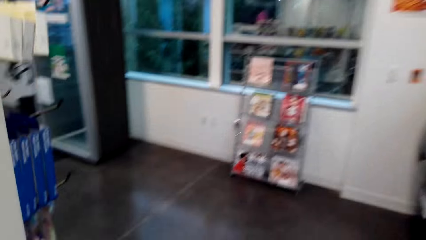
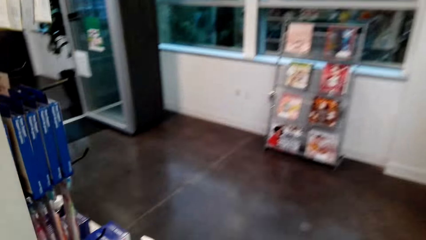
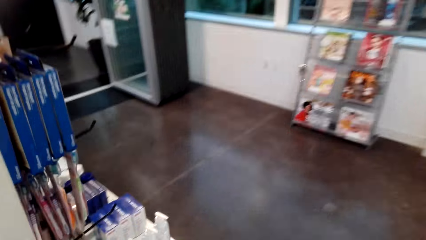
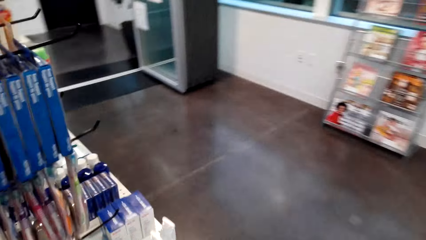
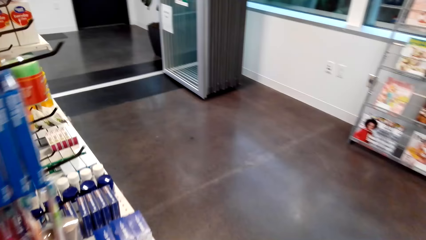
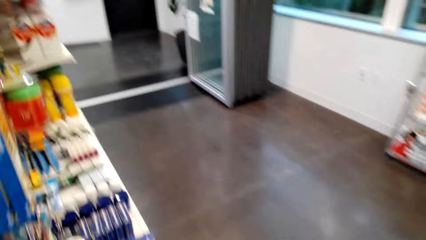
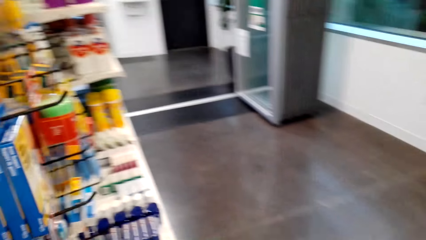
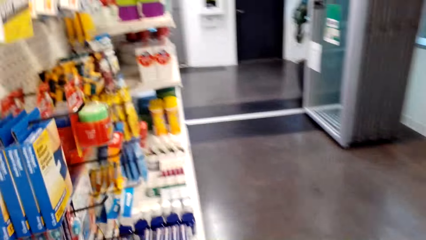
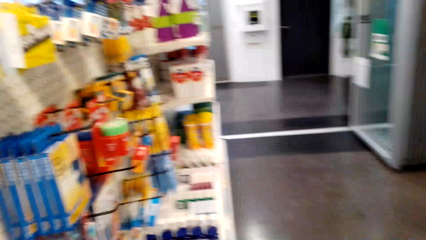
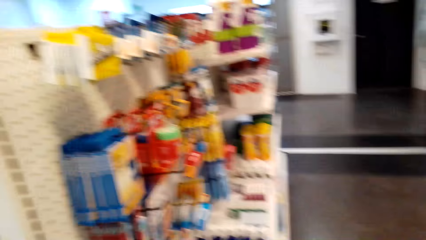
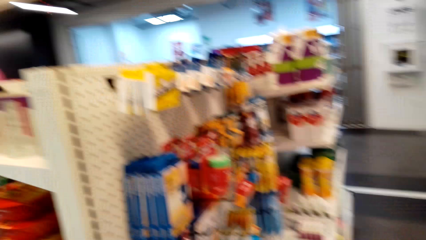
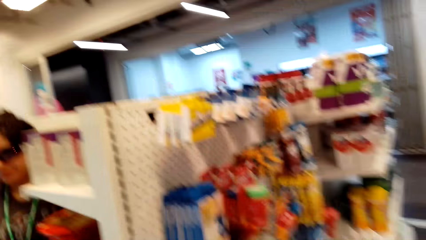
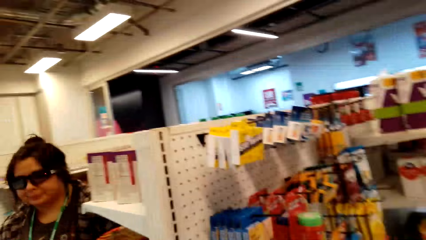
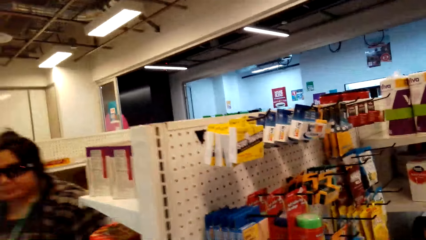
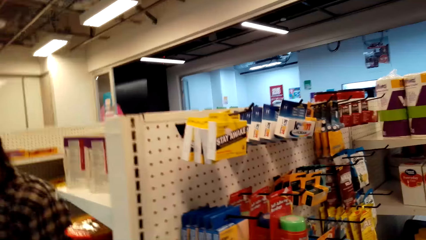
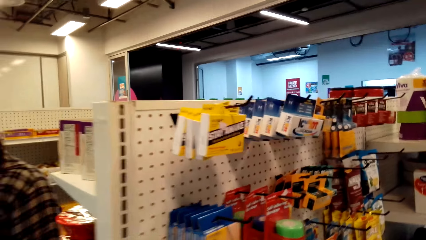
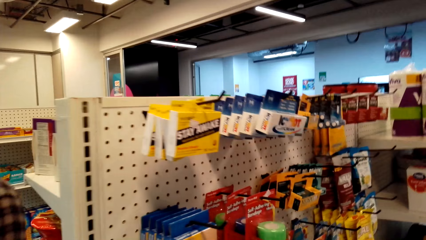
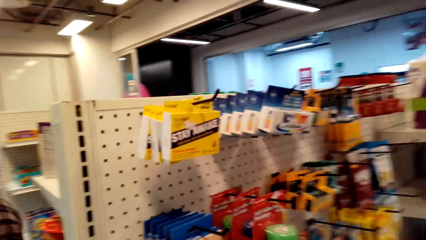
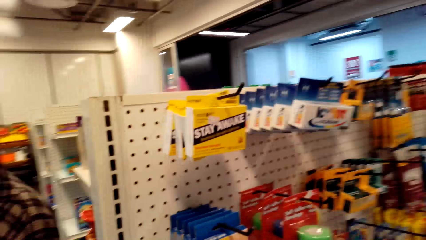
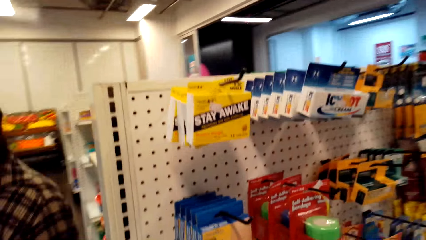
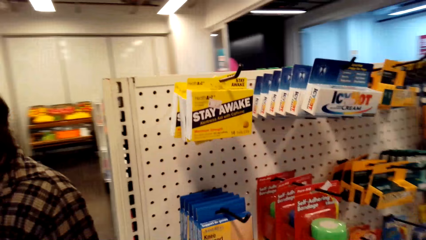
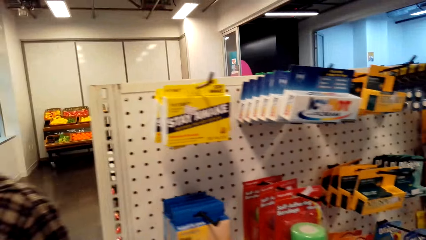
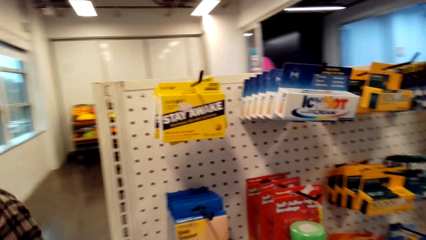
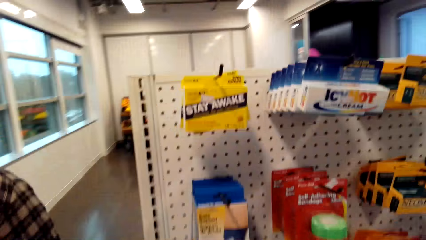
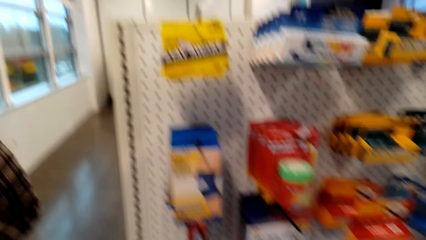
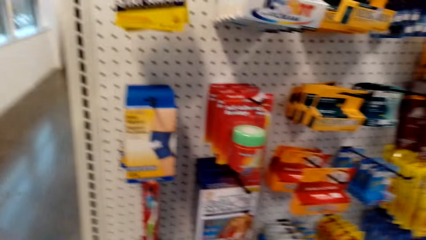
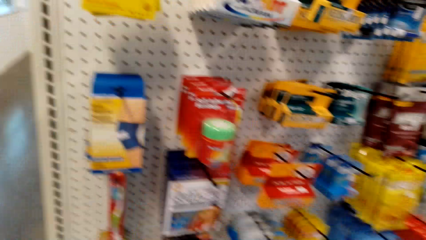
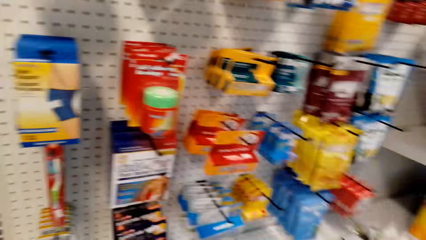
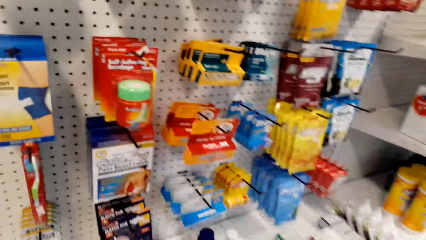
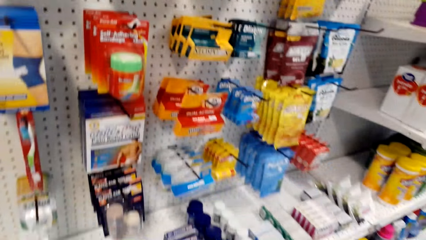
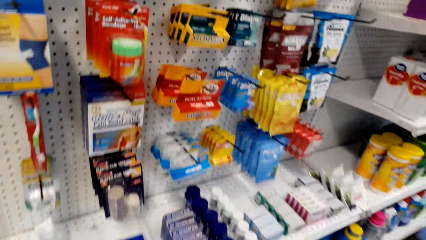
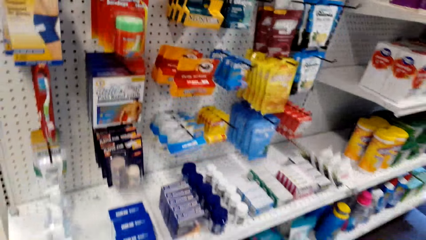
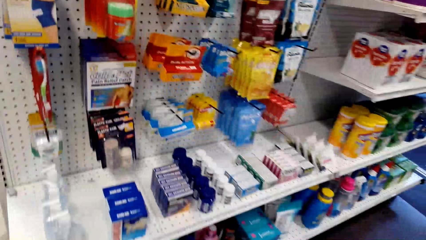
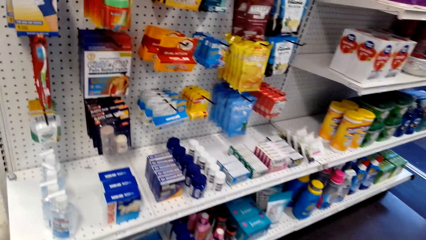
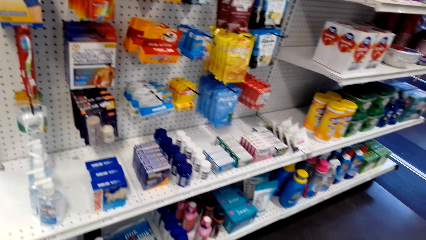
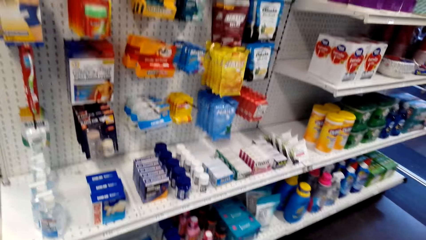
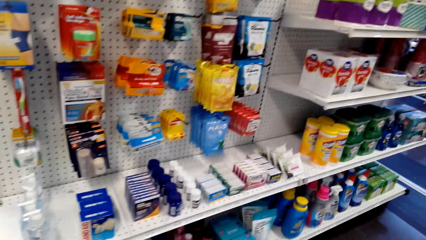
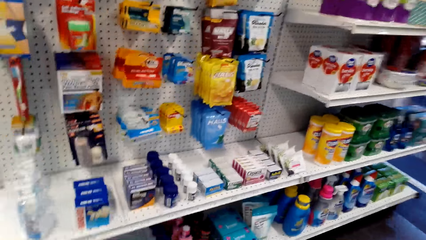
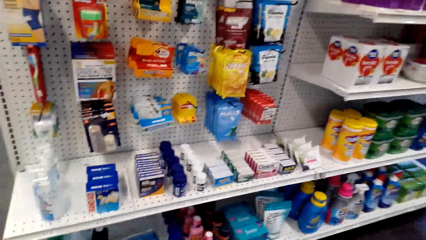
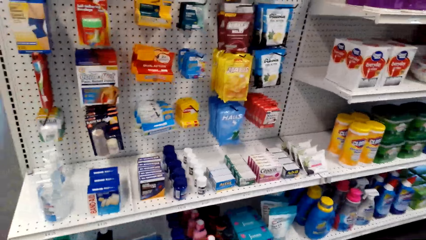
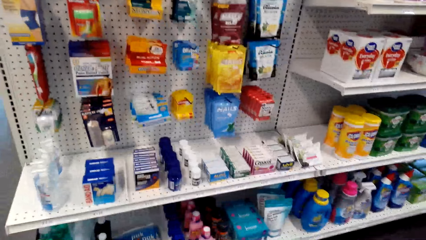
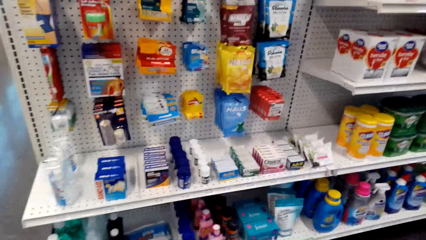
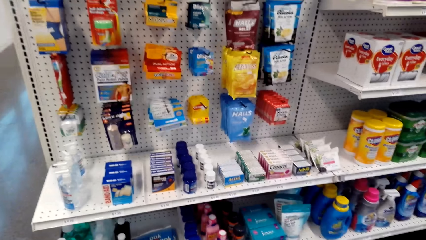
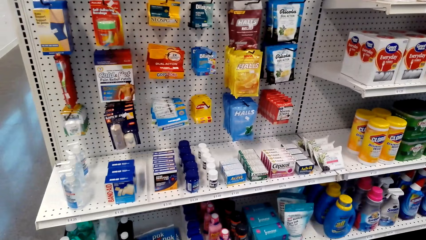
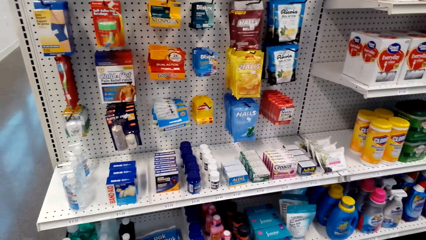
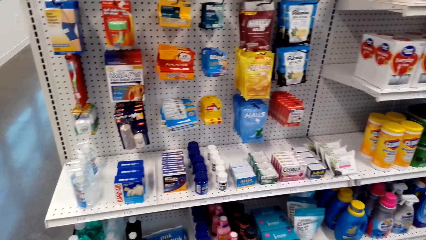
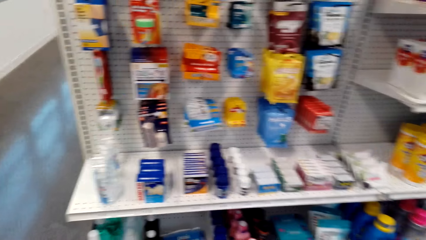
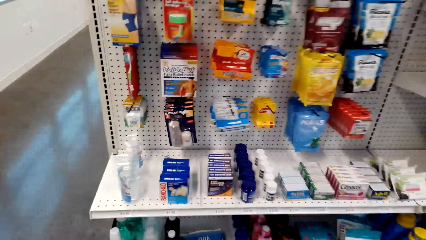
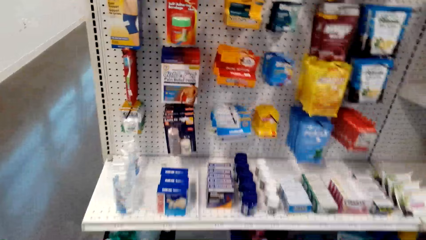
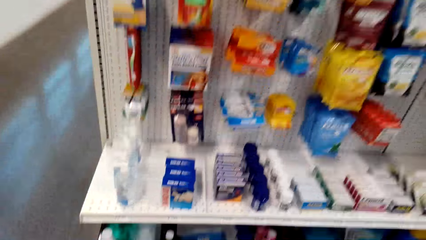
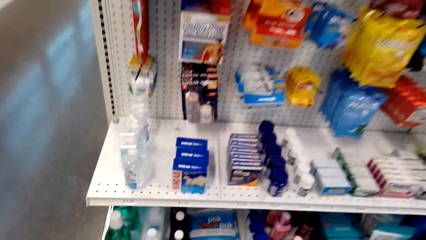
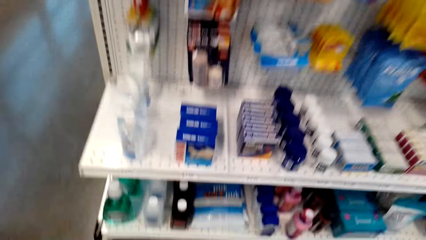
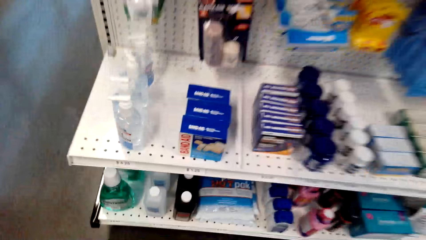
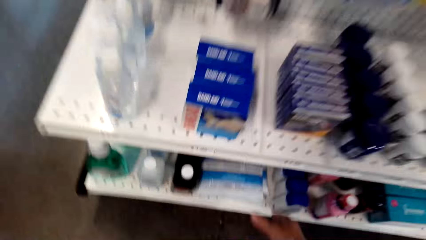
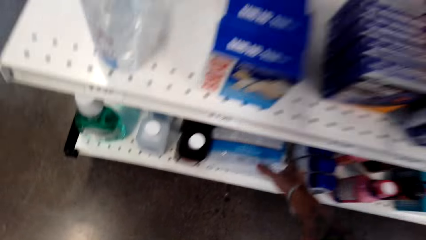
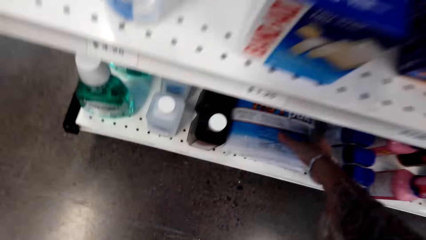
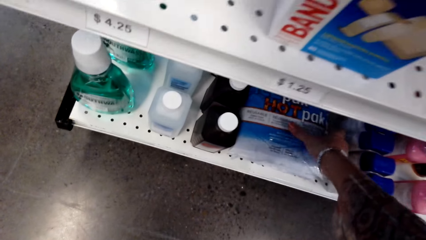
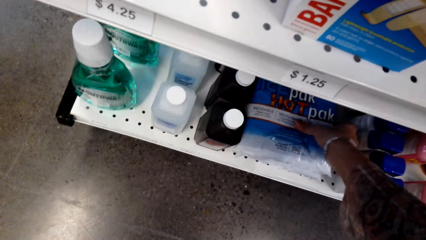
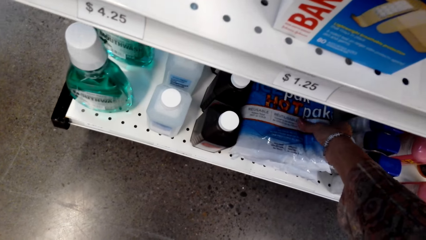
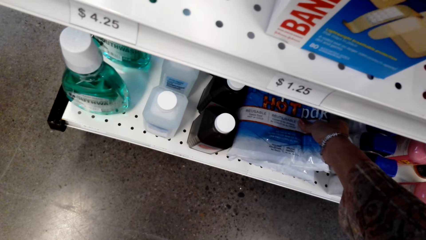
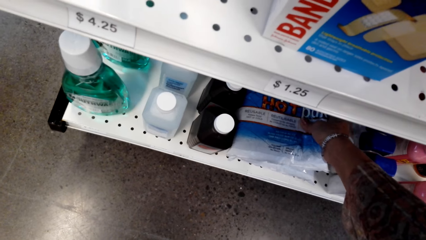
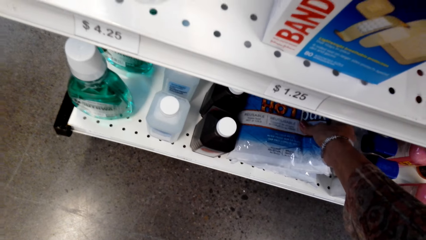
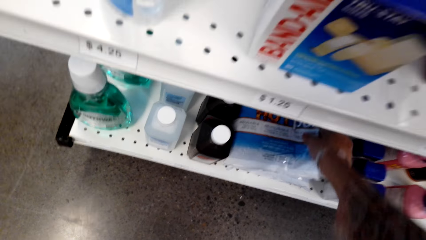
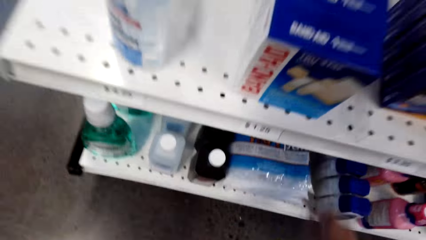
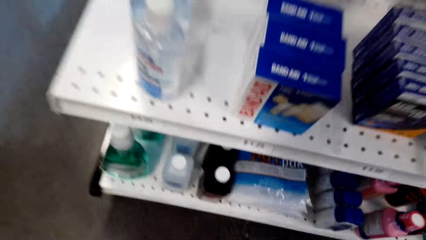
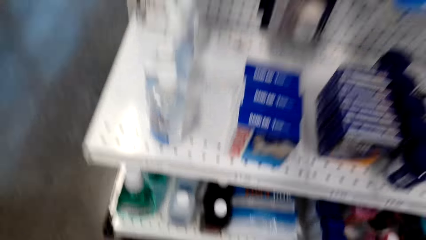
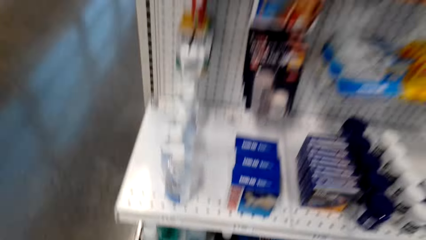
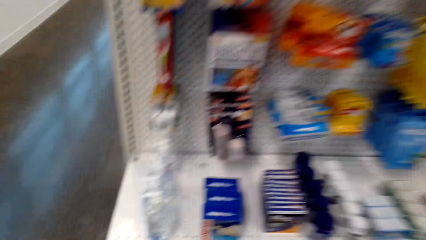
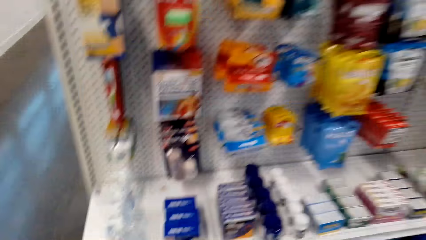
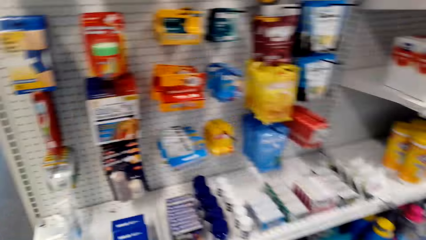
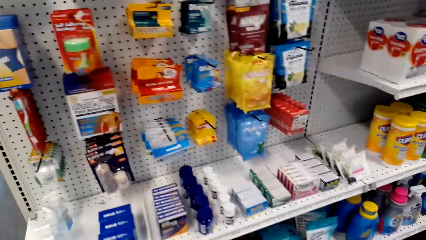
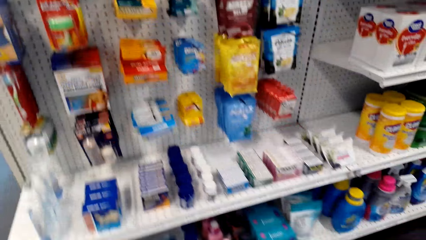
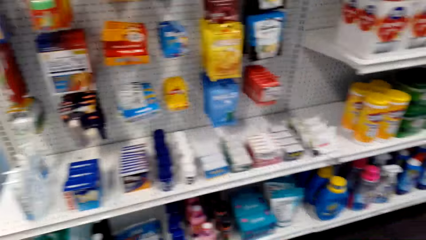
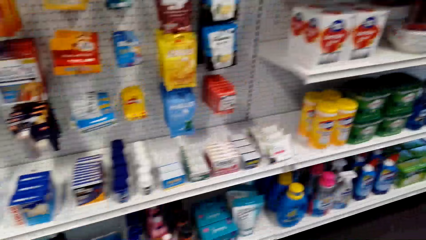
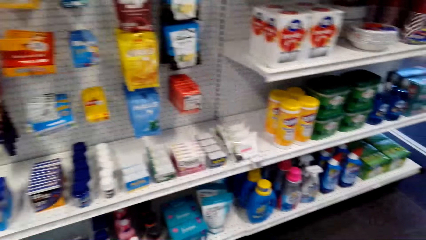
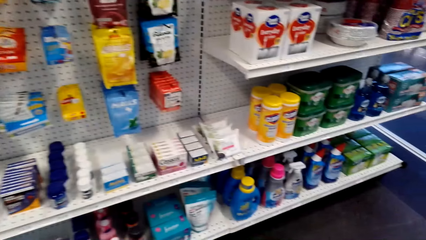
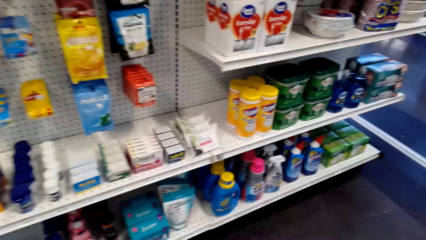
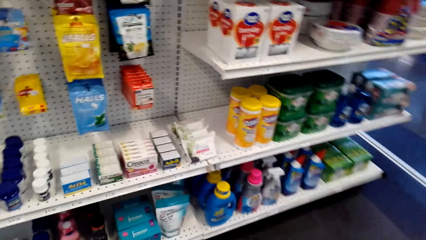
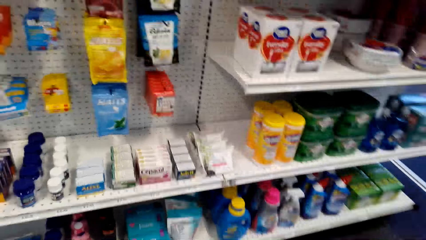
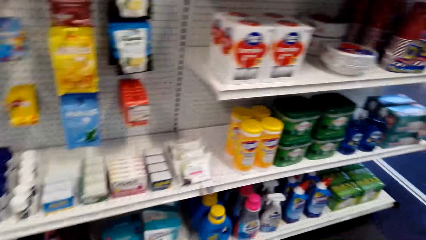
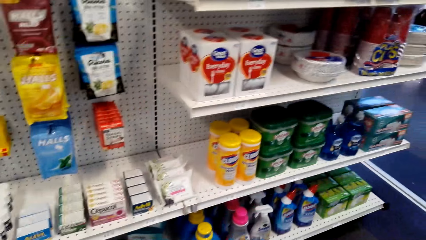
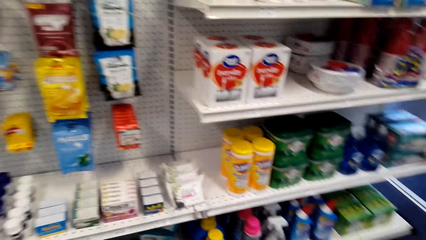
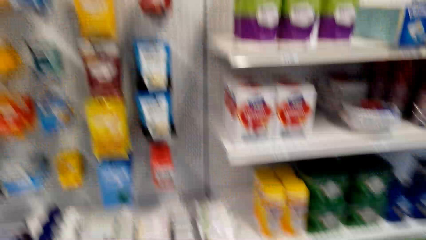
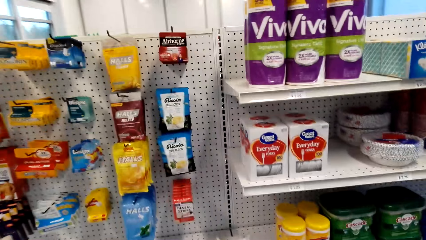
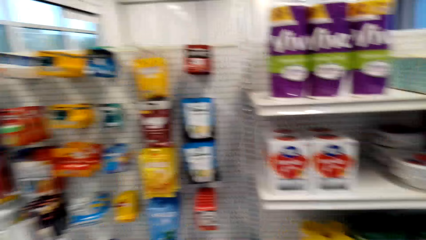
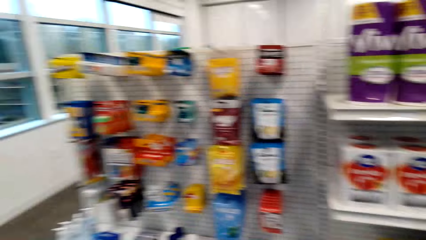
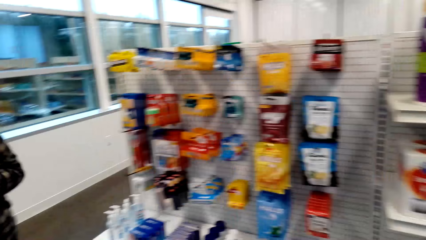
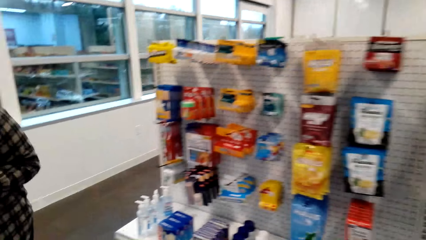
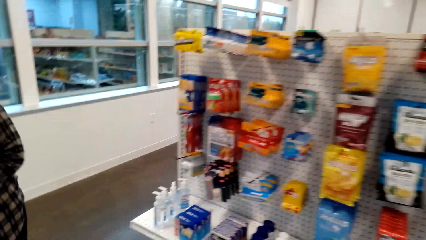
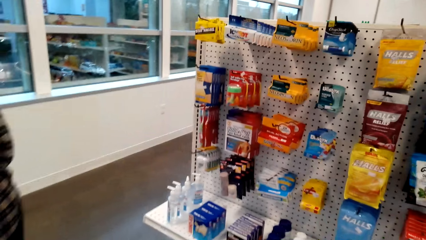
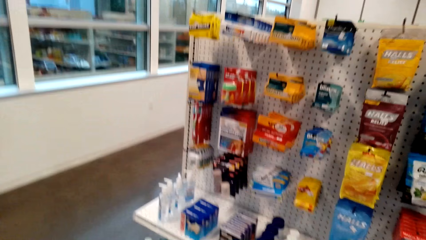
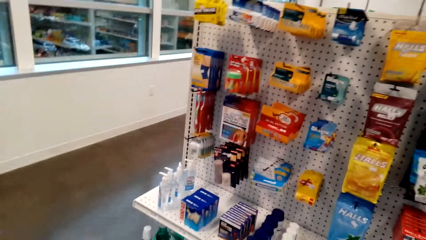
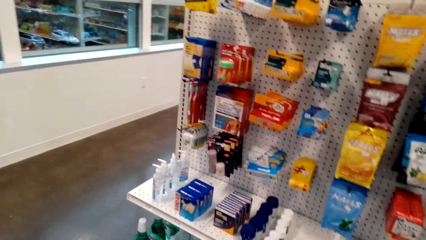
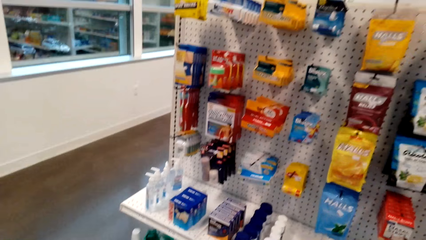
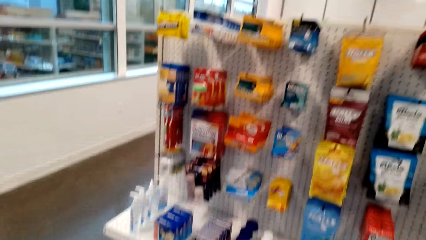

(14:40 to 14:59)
A lady walks behind the camera wearer in the store. The camera wearer steps backwards from the shelf. They walk closer to the shelf. They hold a pack in the shelf. They touch a packet on the shelf. They walk along the store shelf. They look around.
